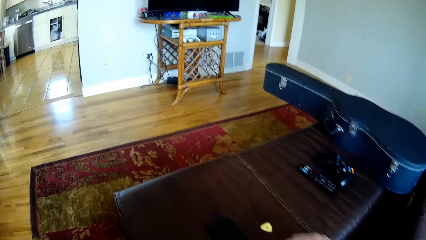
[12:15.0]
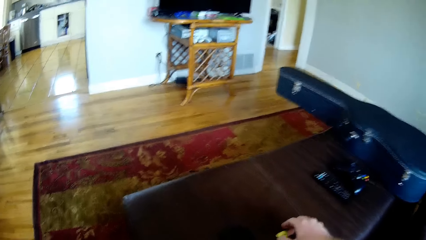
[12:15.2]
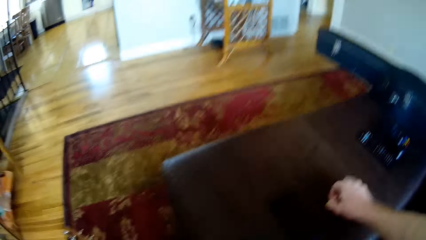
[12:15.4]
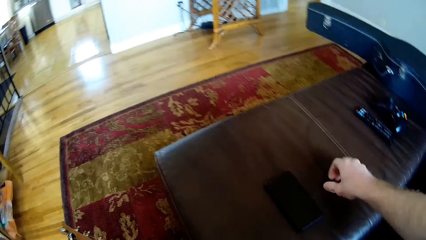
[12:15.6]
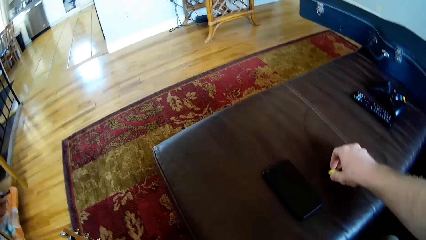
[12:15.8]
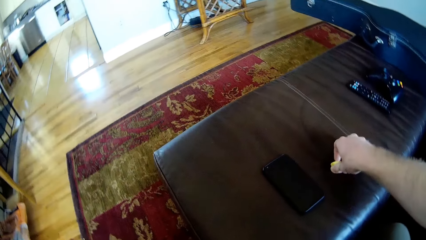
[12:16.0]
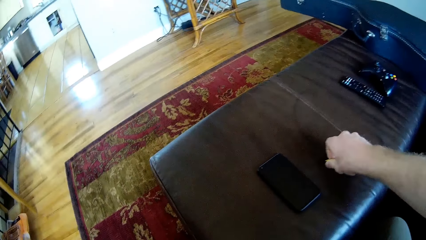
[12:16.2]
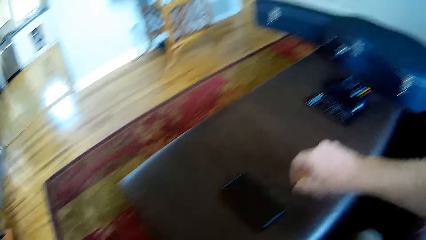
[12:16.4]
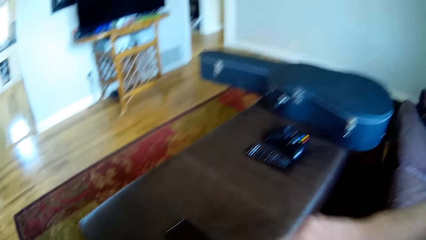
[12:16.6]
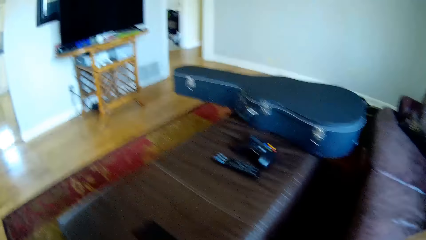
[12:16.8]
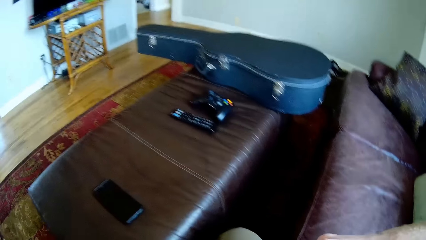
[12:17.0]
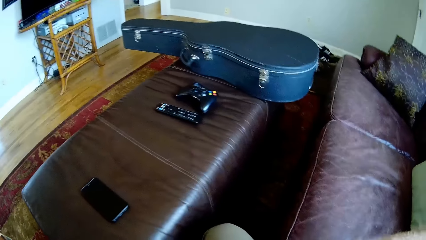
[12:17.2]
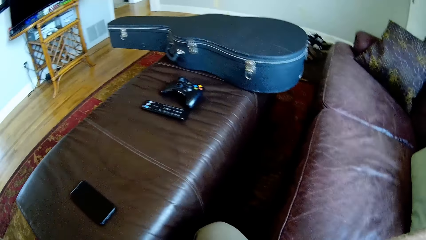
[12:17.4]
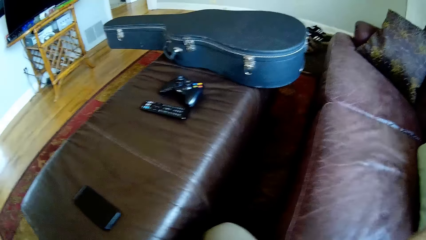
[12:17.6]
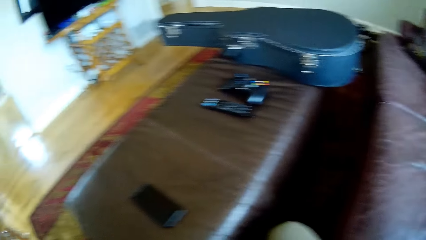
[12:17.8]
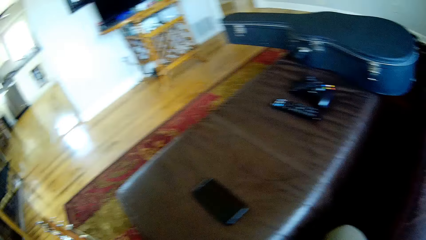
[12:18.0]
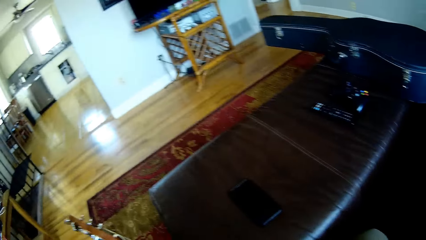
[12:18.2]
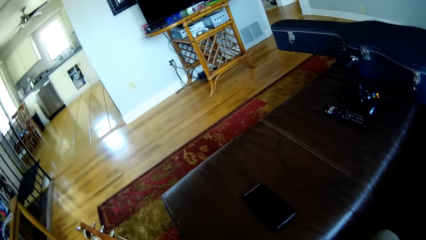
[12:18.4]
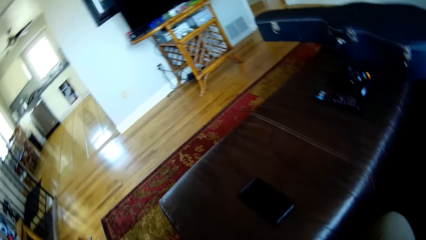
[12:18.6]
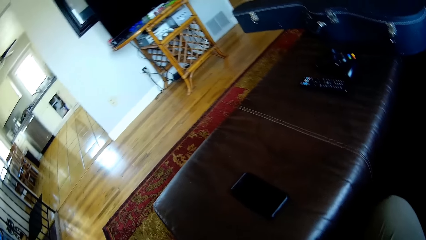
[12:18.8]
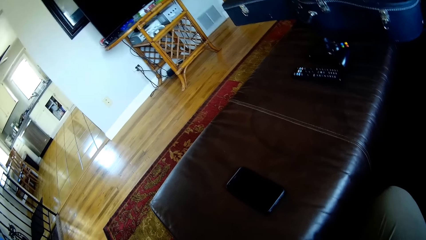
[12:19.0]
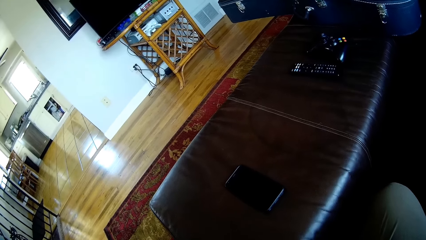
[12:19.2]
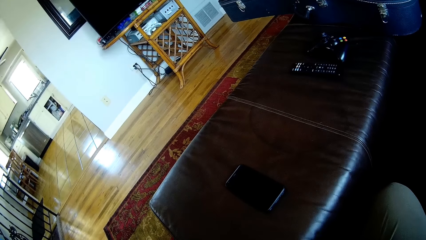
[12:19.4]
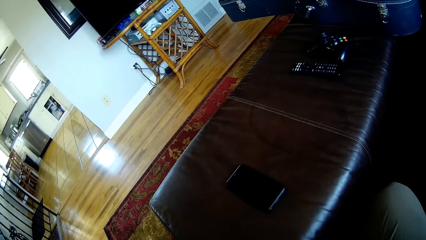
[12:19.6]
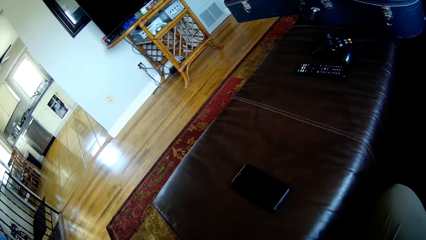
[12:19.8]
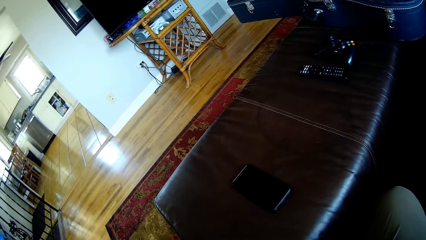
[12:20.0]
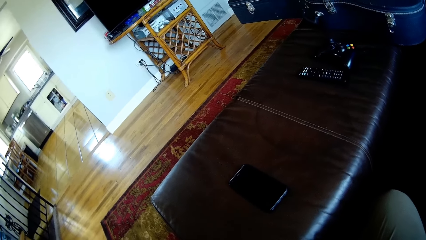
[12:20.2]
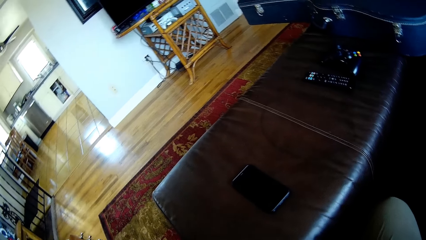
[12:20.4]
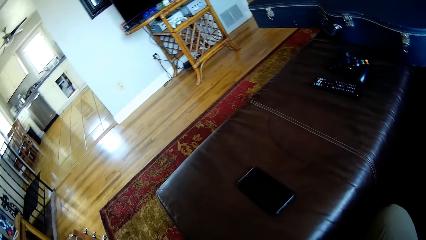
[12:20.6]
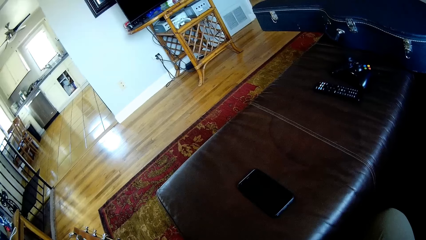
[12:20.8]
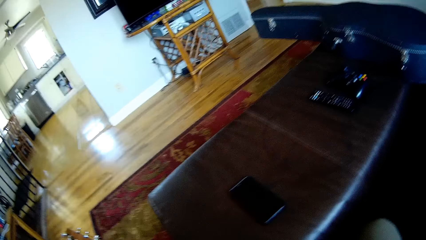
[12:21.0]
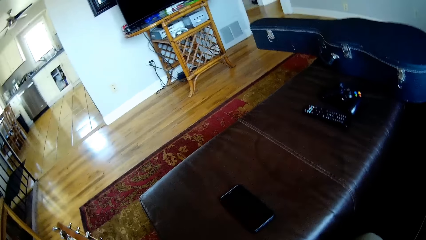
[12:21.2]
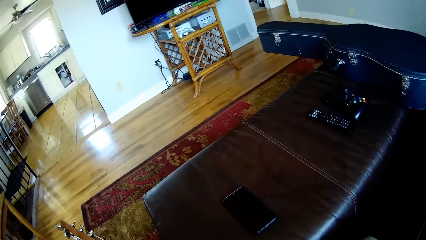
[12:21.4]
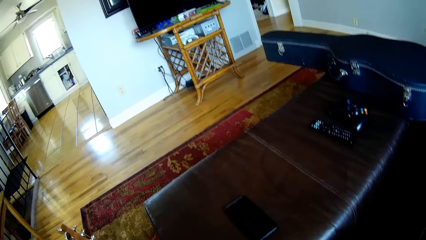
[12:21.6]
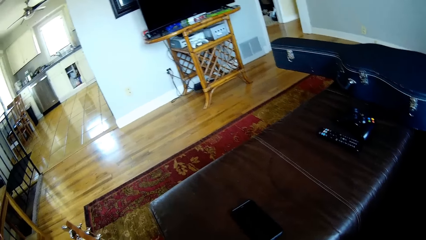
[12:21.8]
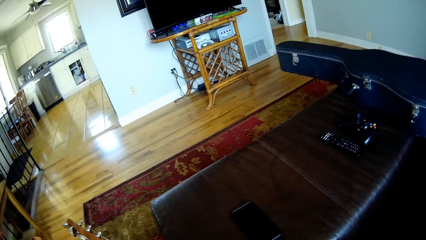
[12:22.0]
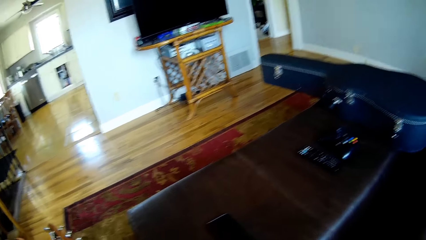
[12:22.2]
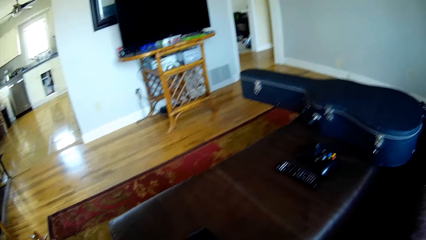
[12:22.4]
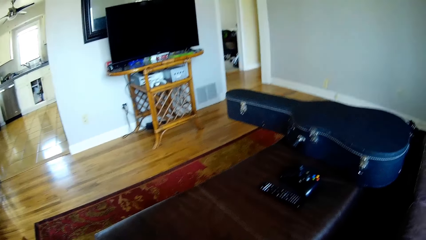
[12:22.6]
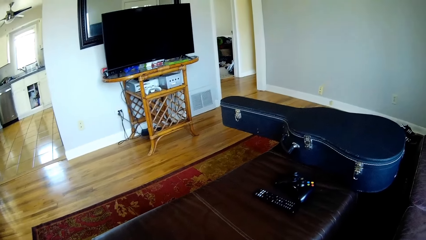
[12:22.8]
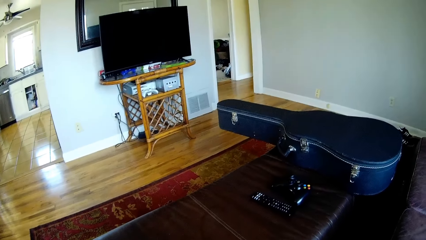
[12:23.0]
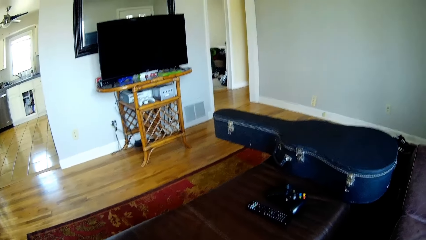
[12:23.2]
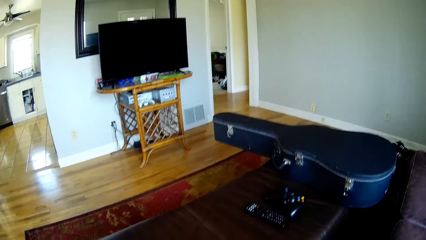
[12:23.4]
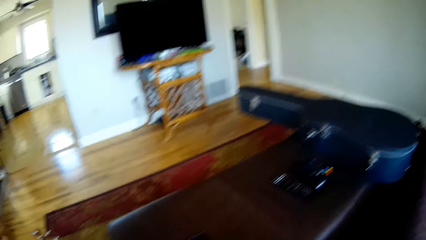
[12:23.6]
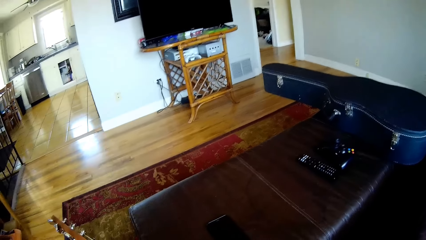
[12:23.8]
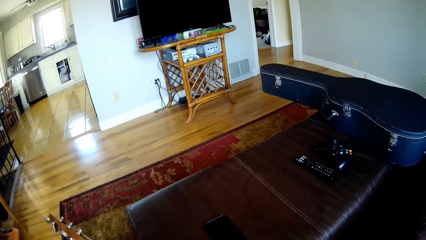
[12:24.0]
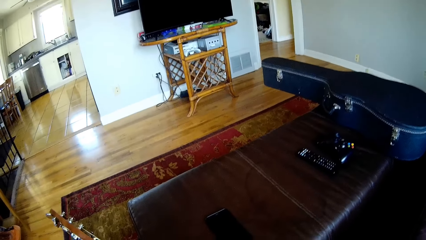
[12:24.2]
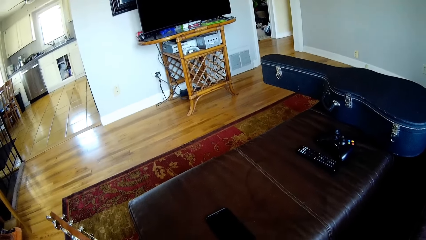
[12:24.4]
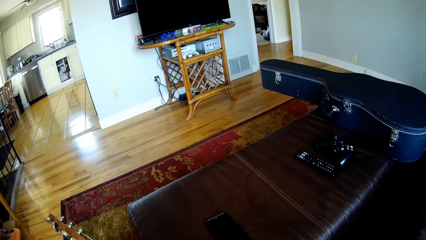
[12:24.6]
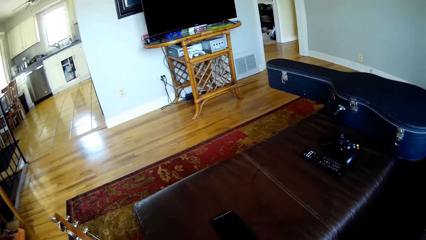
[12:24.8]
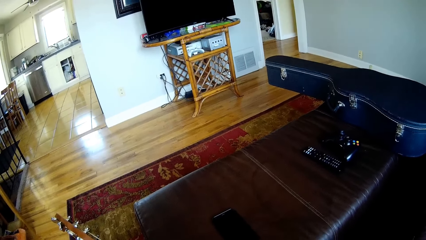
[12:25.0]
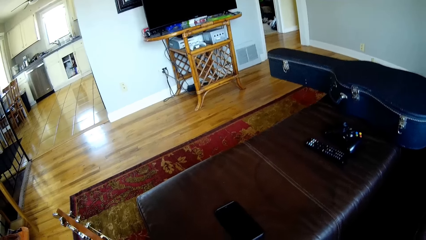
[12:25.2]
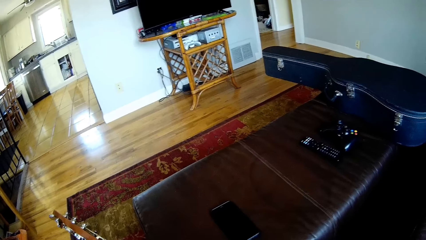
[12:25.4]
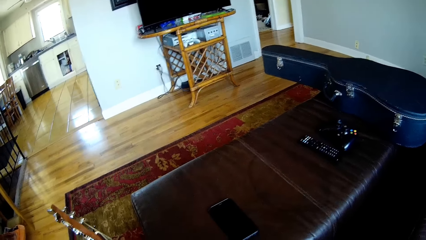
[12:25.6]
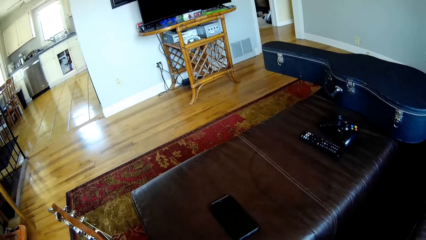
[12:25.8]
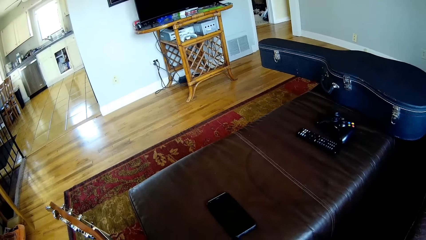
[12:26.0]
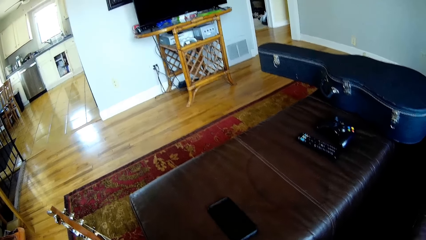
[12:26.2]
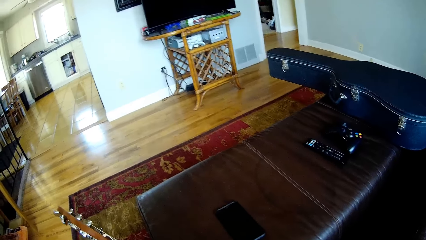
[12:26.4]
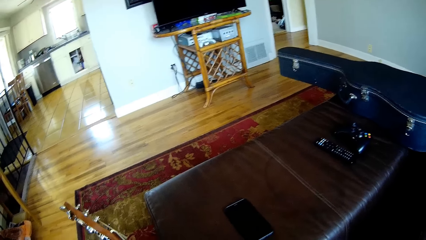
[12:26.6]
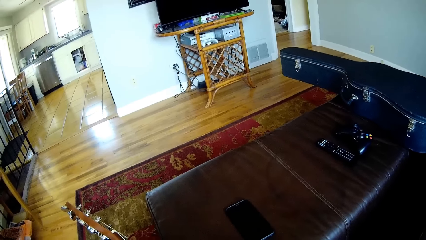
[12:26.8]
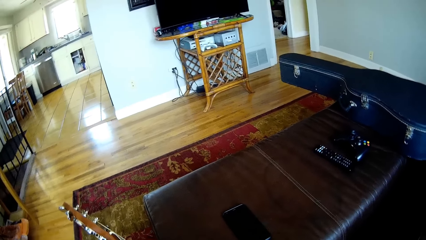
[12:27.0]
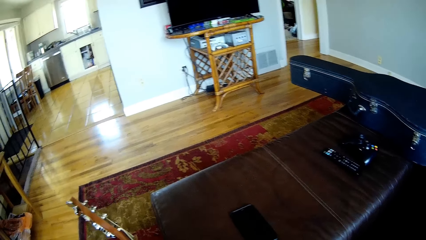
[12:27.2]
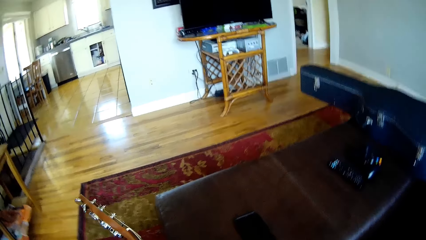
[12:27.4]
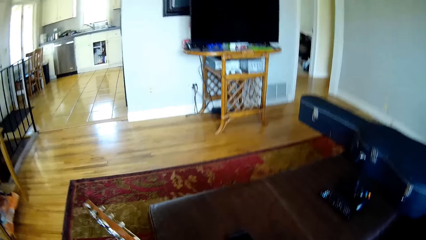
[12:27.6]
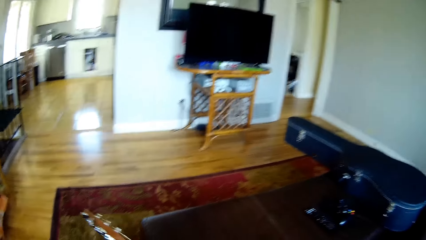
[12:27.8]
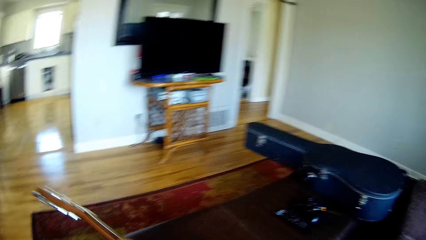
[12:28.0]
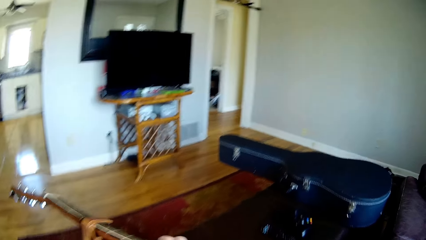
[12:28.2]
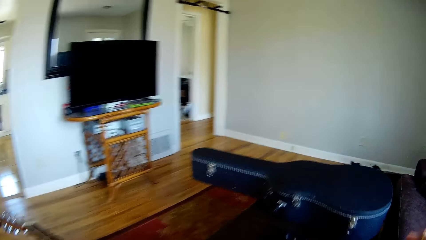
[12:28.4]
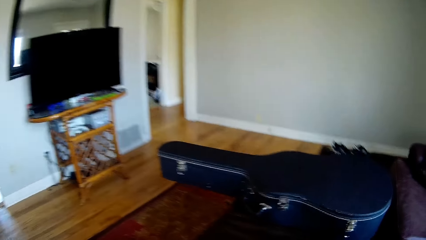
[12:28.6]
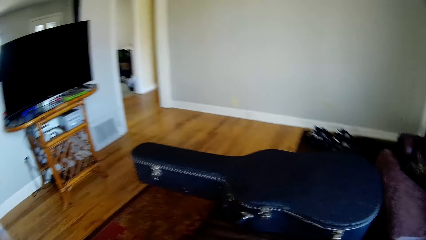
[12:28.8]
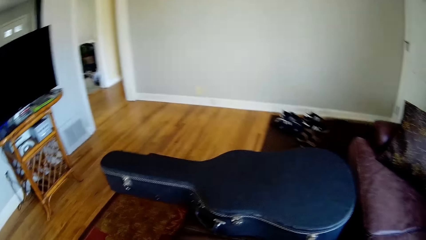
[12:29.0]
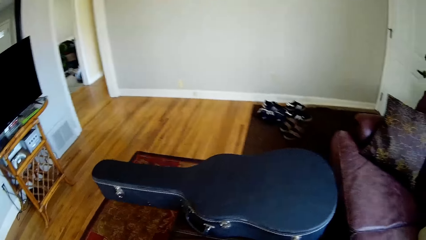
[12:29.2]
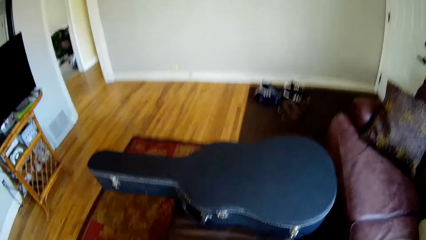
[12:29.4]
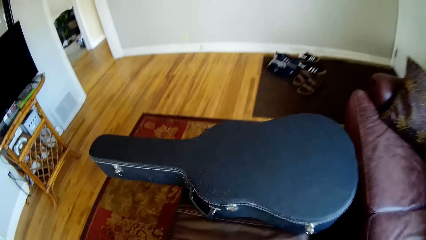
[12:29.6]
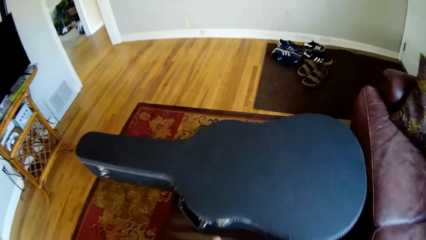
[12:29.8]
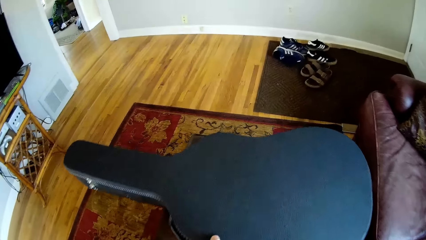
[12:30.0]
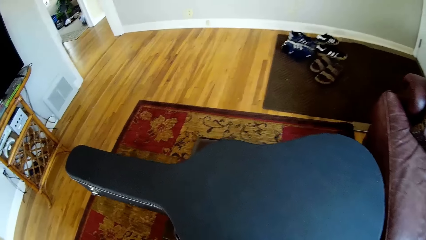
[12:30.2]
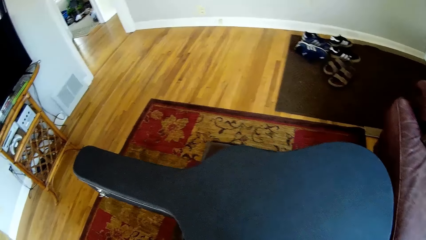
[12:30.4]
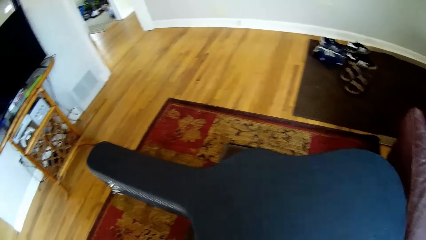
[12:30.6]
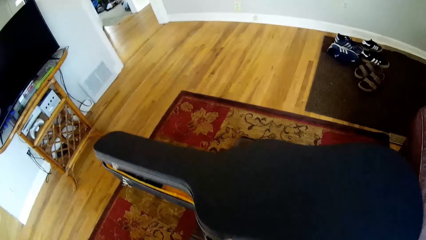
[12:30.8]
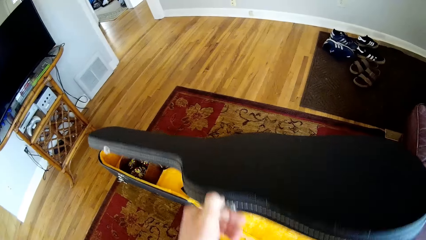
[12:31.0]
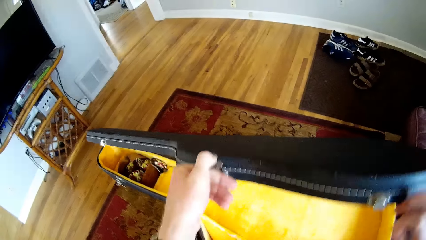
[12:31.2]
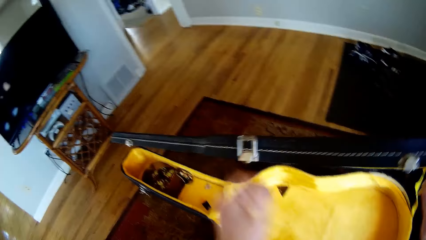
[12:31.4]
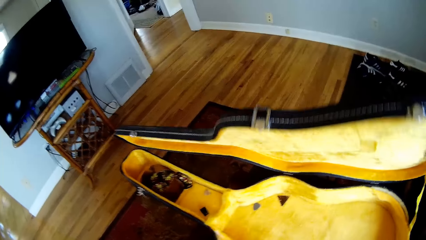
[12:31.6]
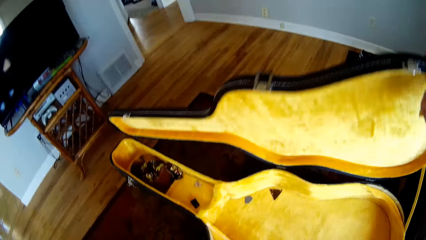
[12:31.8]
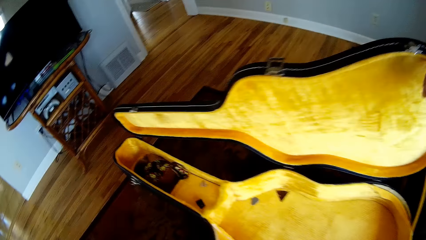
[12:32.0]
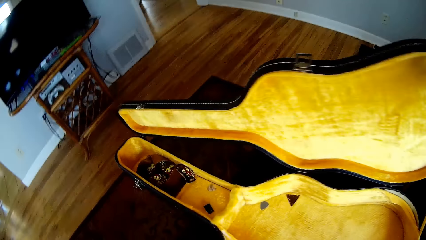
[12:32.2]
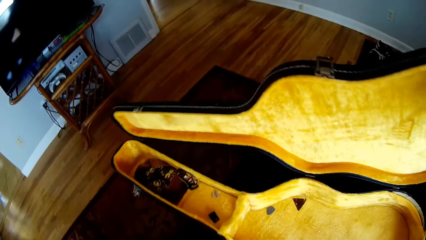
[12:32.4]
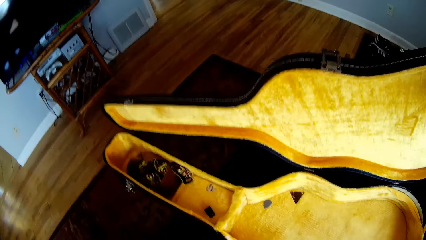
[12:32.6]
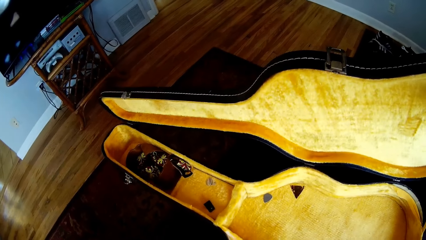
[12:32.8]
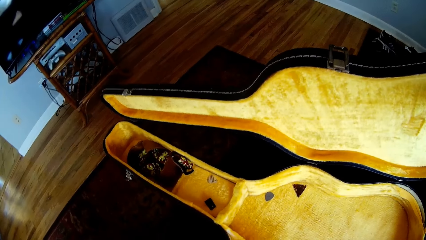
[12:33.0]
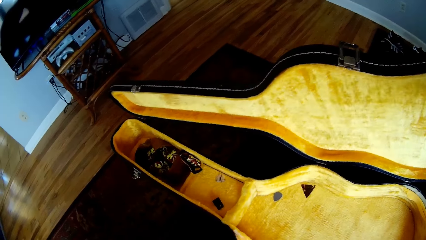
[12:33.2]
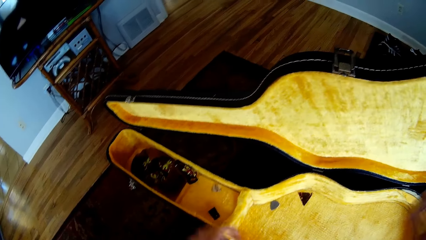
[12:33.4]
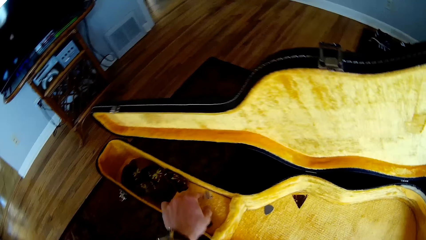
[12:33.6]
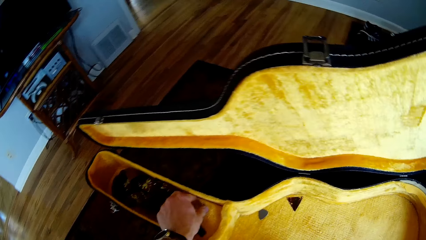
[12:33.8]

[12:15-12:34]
The camera wearer picks a guitar pick from a table with his right hand. He holds the guitar. He stands up from the chair. He opens a guitar case on the table with both hands.
